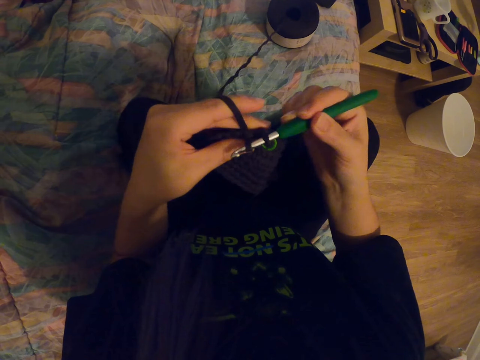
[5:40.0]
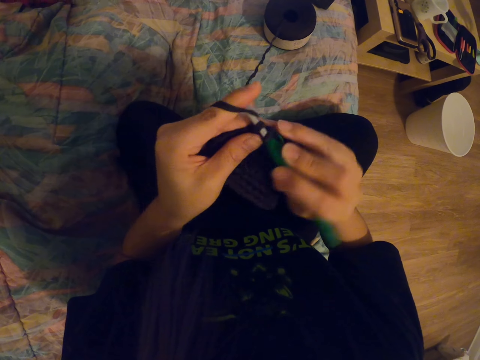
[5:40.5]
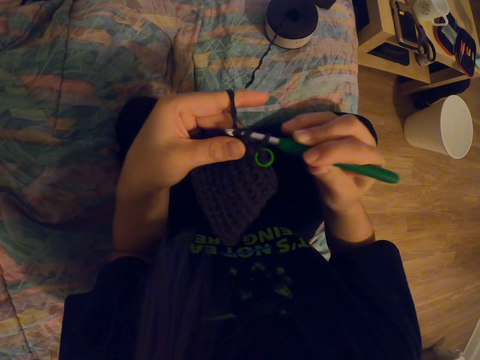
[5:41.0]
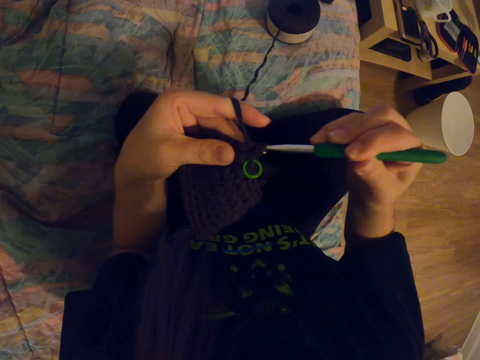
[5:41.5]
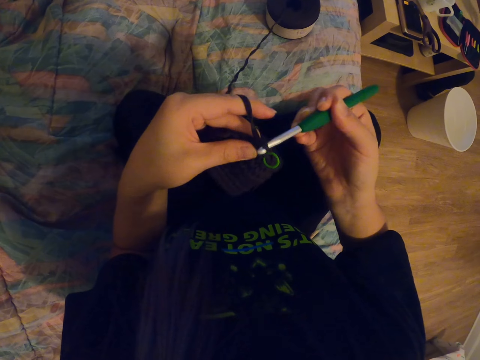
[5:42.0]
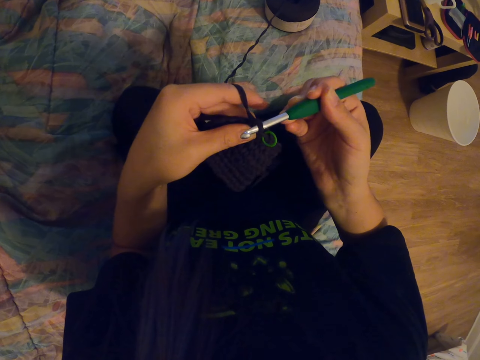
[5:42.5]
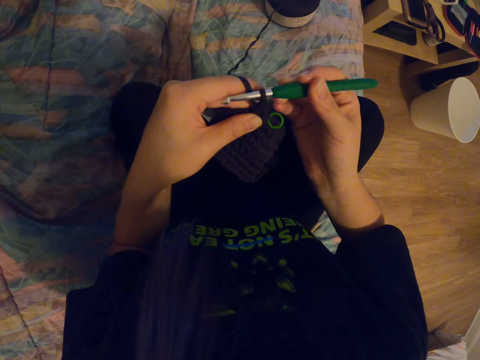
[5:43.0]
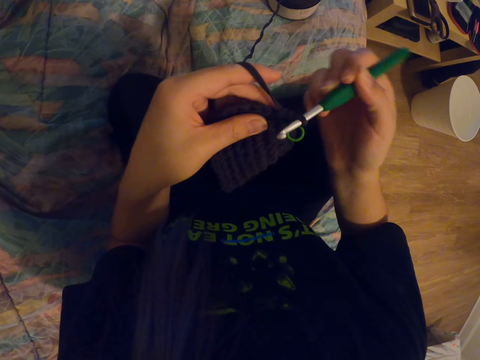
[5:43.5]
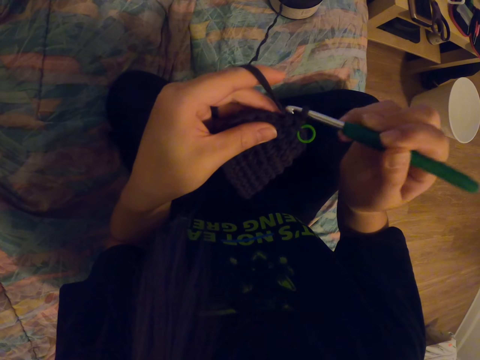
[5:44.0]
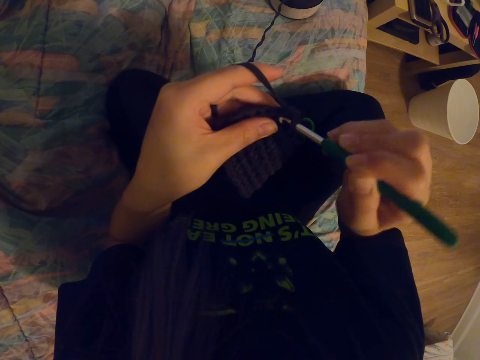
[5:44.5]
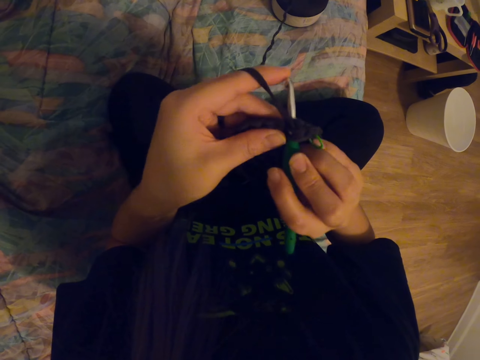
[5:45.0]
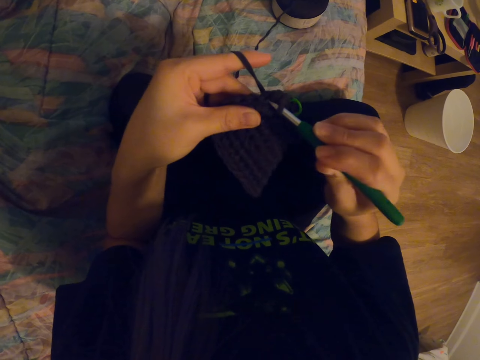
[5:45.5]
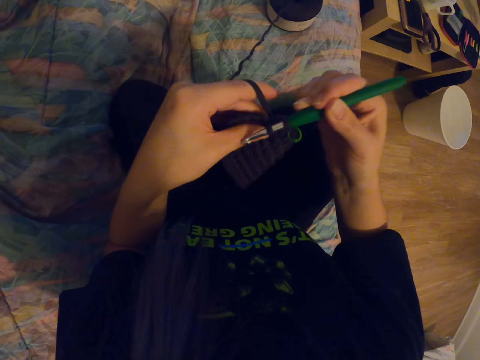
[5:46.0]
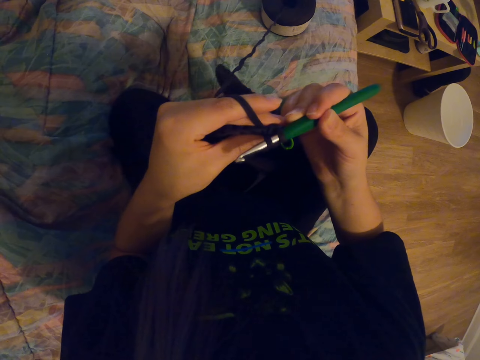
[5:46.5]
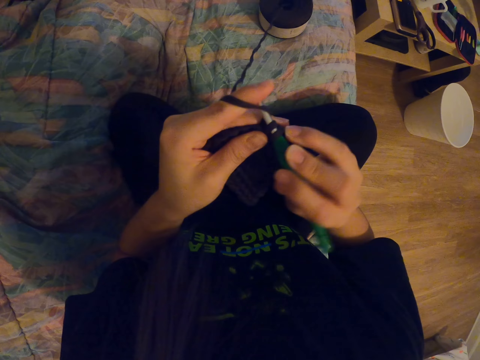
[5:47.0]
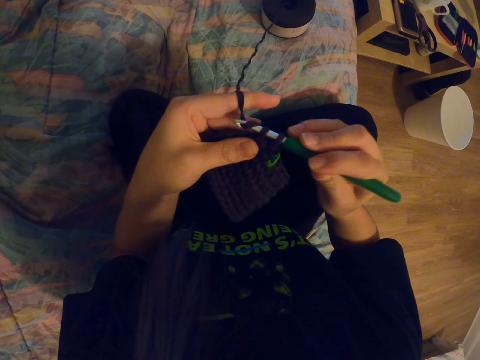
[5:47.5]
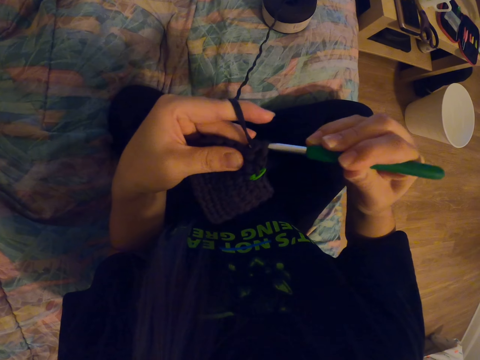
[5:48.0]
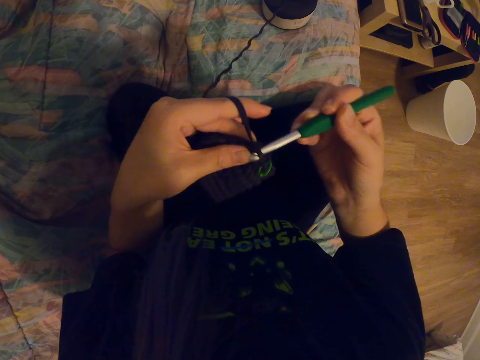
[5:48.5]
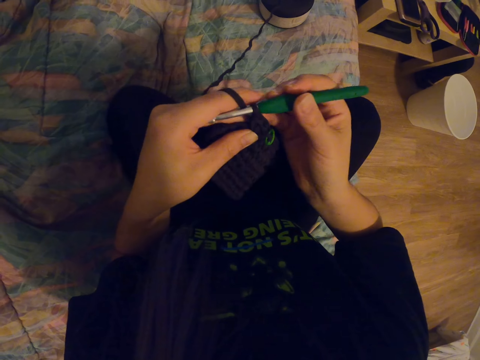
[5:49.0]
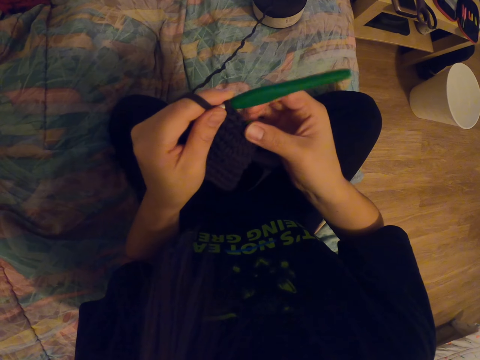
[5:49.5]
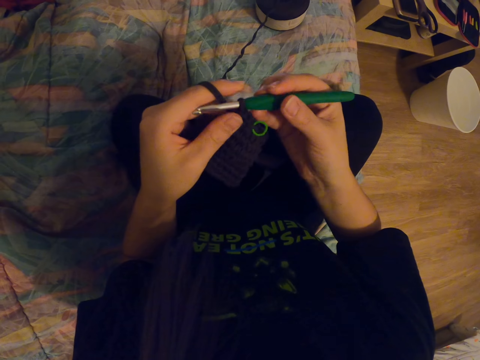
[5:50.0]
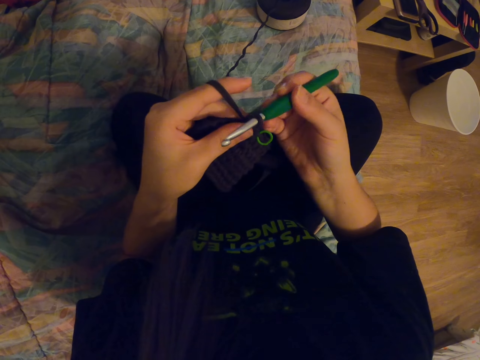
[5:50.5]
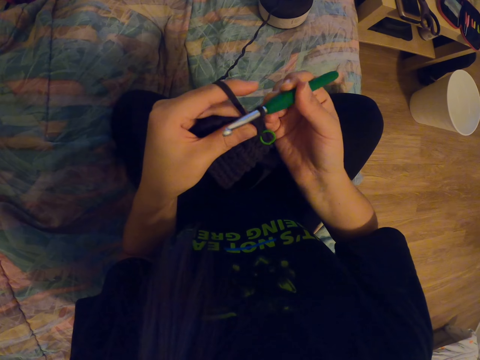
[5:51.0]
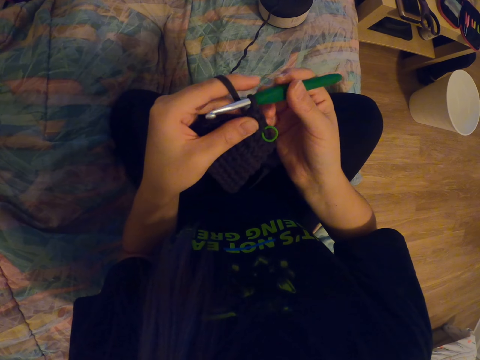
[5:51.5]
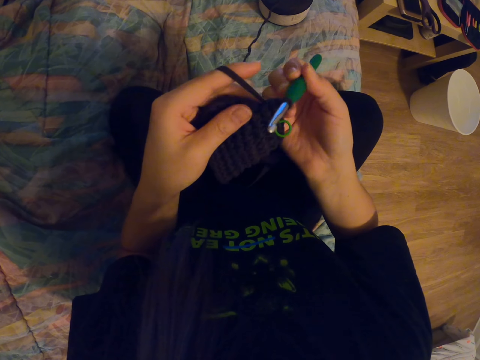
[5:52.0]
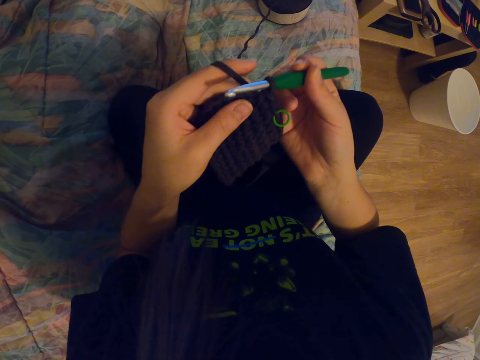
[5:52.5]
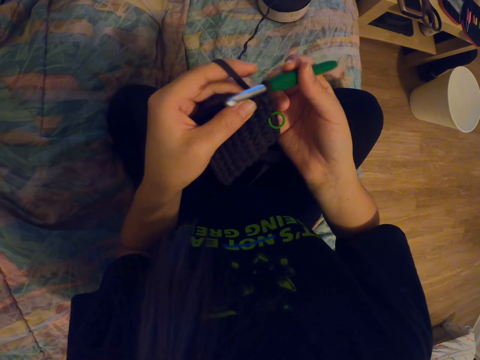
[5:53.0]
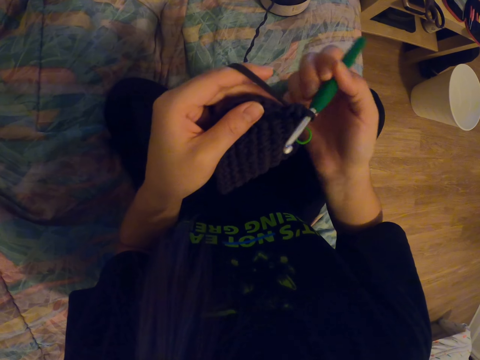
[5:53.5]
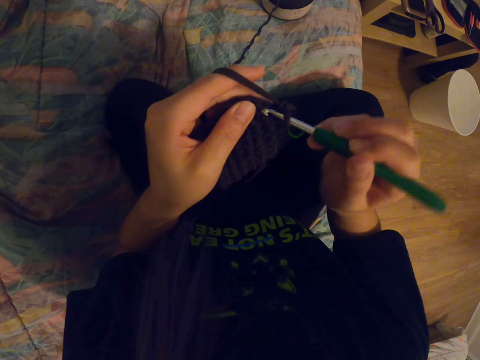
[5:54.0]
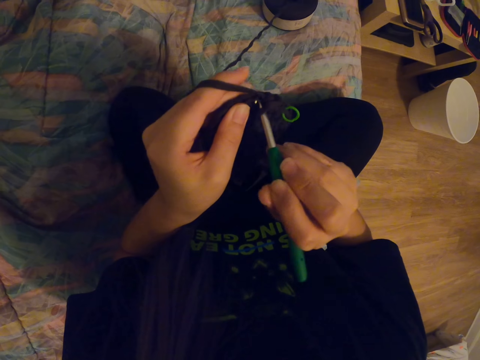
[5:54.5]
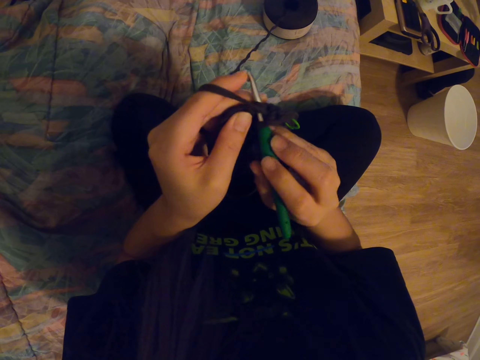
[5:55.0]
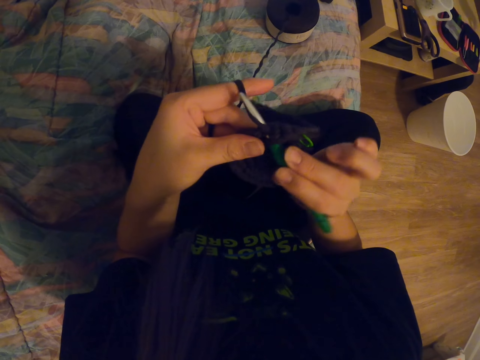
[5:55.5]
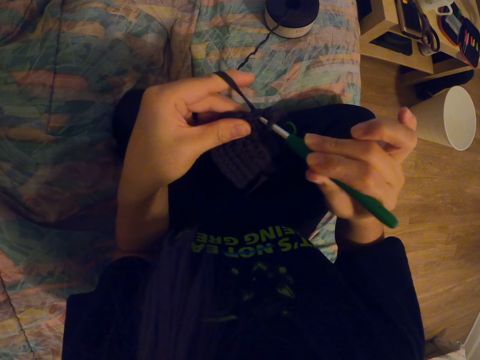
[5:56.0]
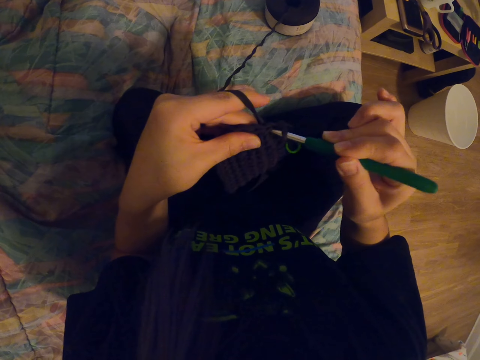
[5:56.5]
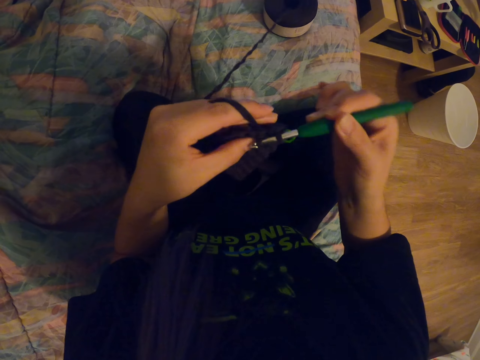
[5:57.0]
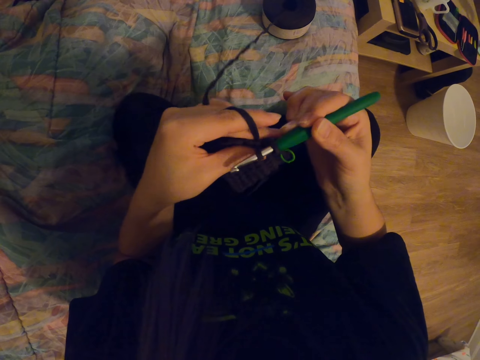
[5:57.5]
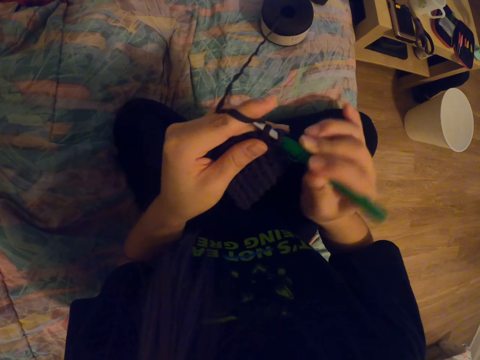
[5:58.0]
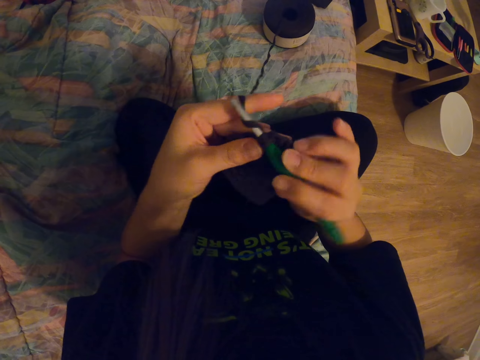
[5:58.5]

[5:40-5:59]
The camera wearer aligns the garment. They check the crochet hook. They crochet the garment.

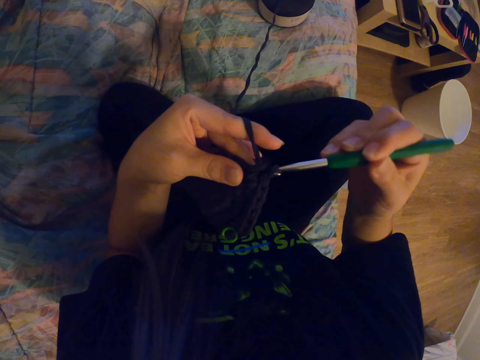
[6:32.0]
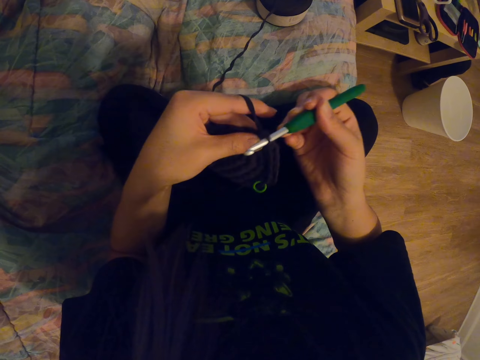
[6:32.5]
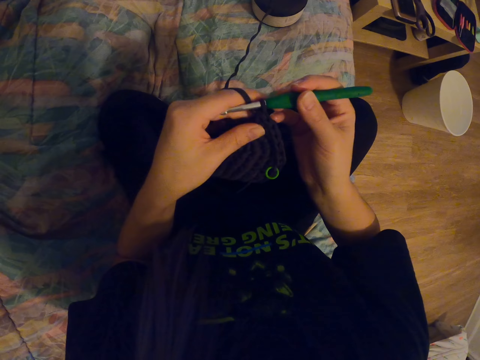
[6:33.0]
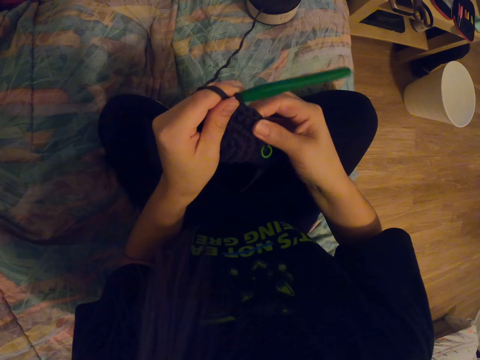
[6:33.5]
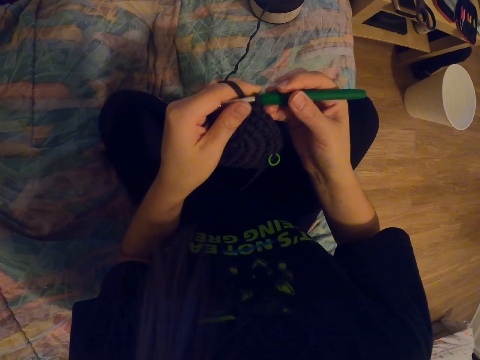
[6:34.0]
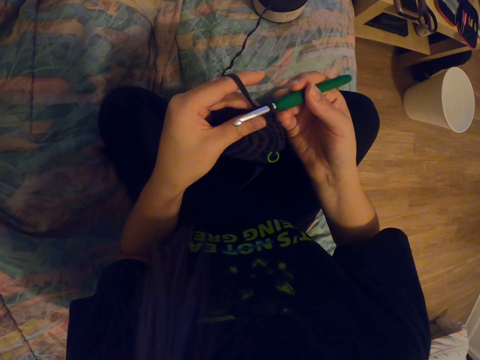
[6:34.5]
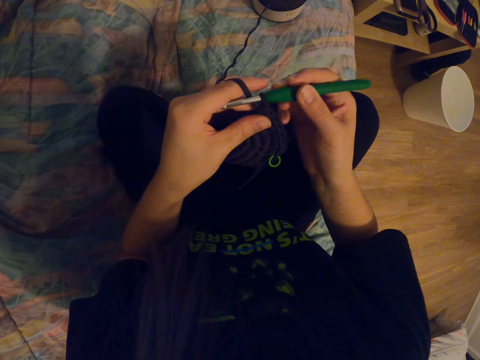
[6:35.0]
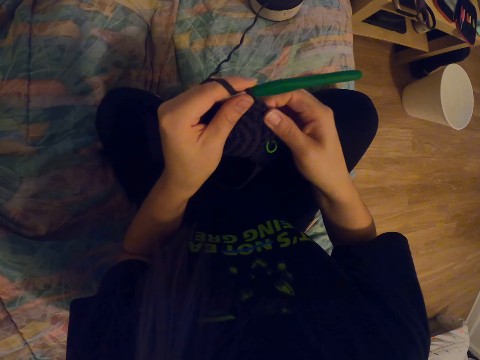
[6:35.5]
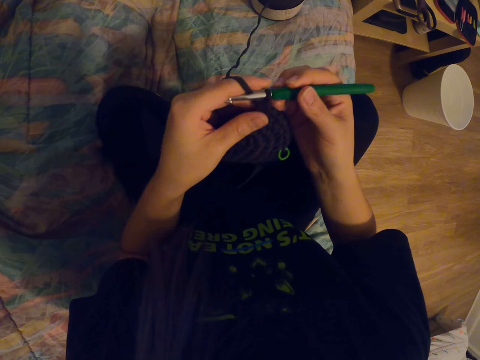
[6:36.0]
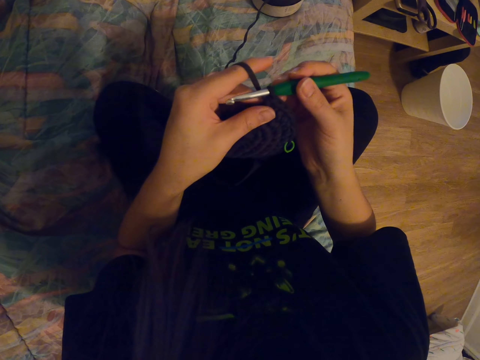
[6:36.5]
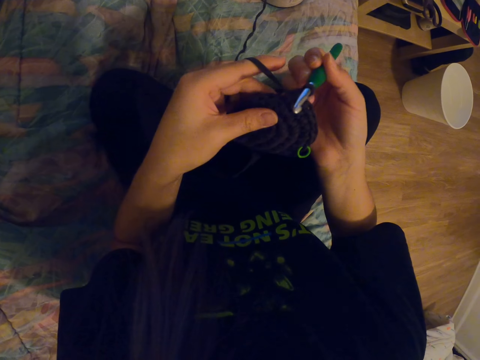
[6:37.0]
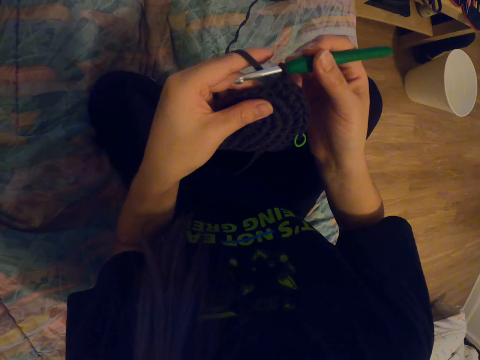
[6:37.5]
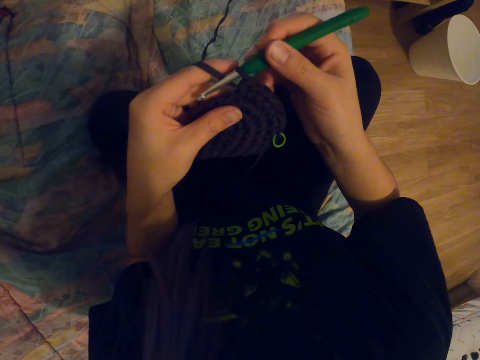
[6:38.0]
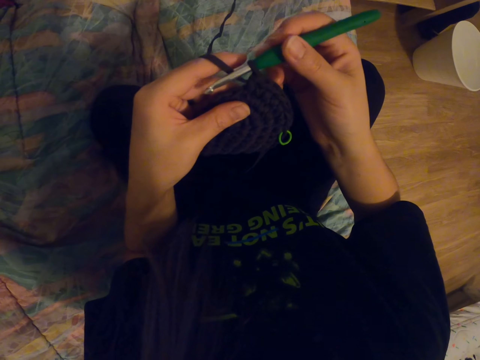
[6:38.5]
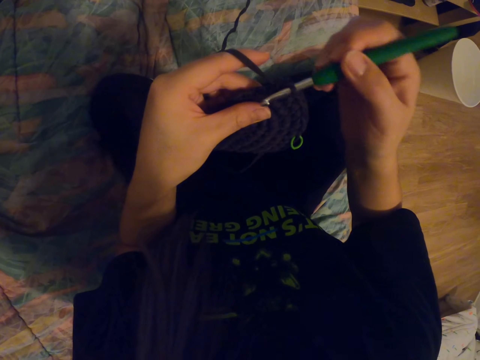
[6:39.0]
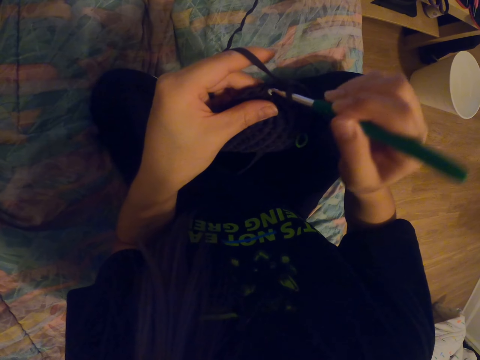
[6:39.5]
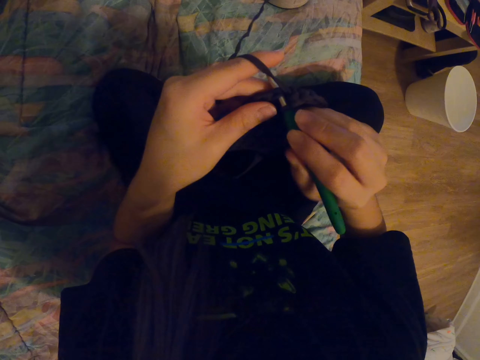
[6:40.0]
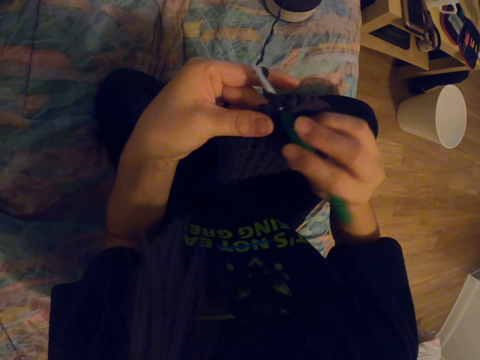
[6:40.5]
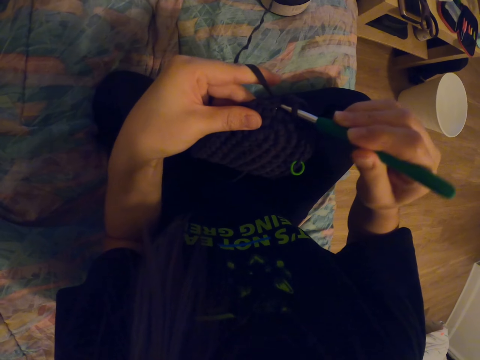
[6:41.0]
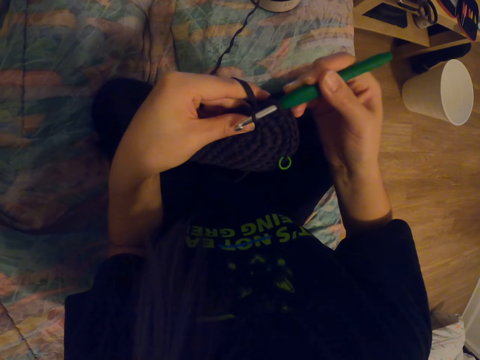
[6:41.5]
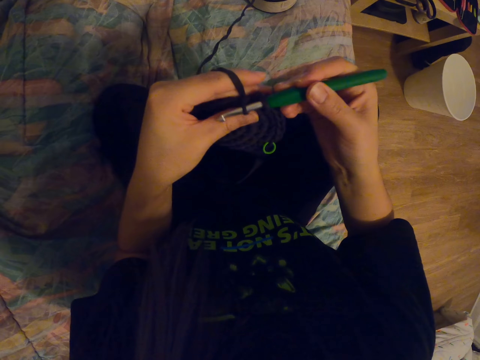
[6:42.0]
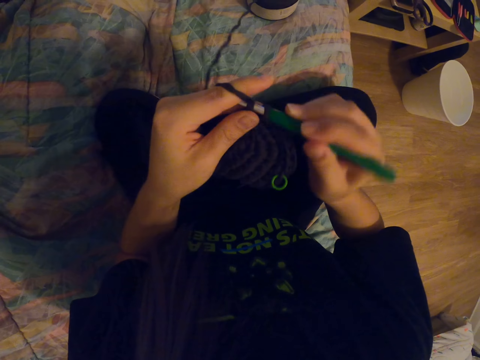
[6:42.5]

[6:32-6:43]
The camera wearer aligns the garment. They crochet the garment. They align the garment. They check the garment. They crochet the garment.
